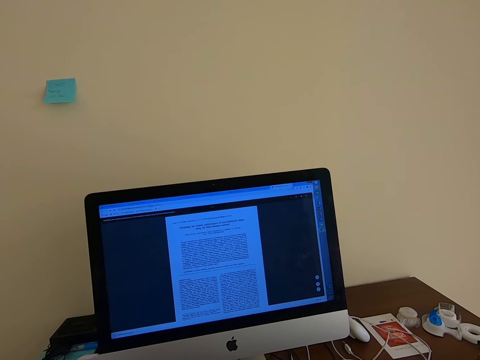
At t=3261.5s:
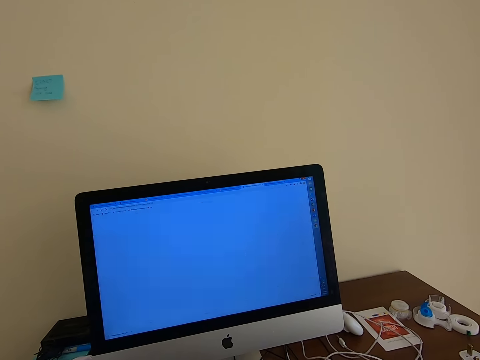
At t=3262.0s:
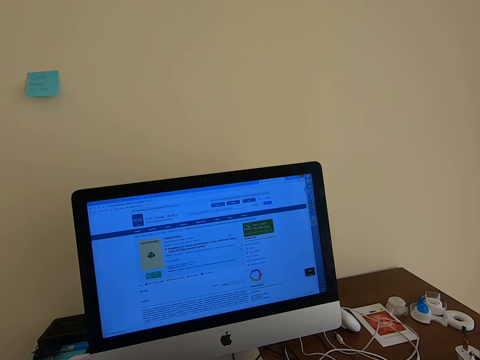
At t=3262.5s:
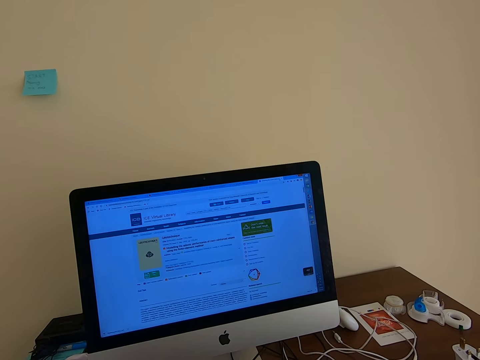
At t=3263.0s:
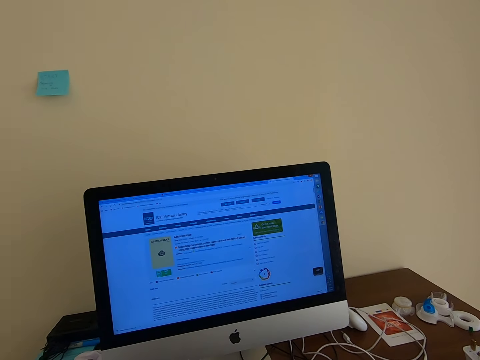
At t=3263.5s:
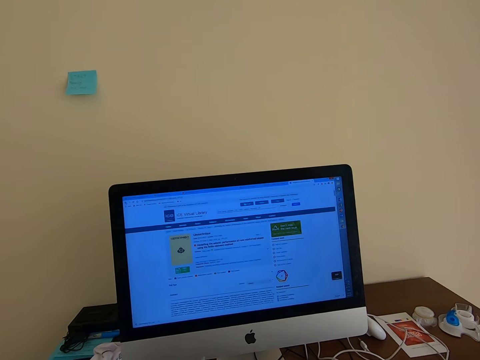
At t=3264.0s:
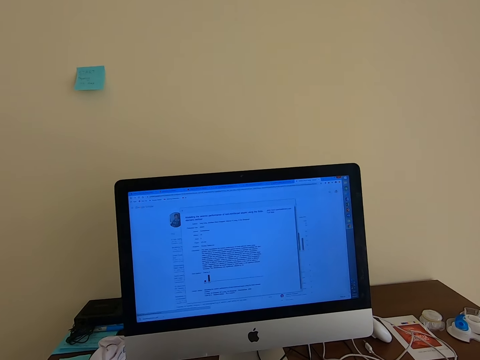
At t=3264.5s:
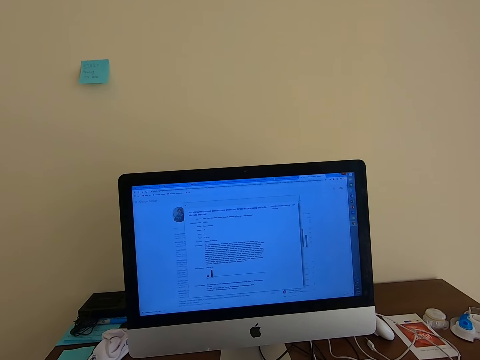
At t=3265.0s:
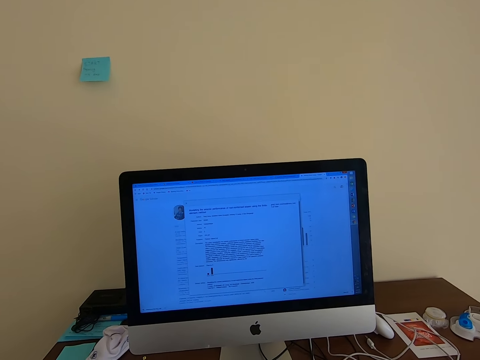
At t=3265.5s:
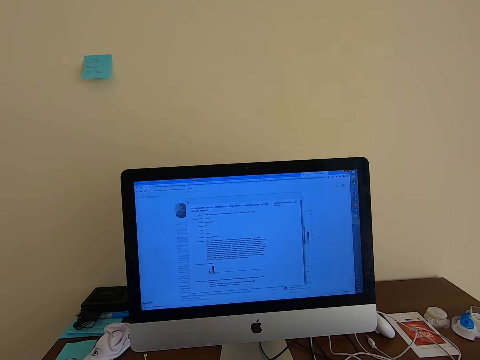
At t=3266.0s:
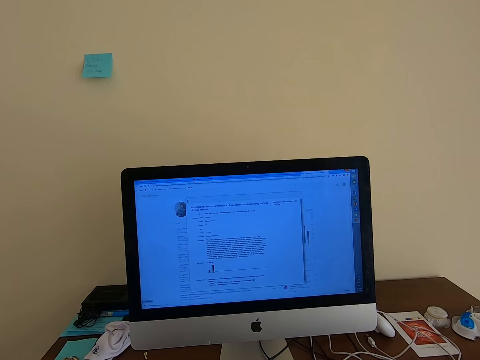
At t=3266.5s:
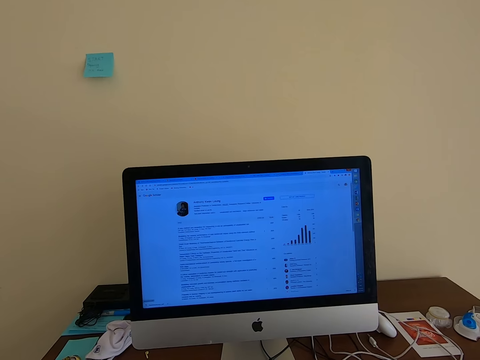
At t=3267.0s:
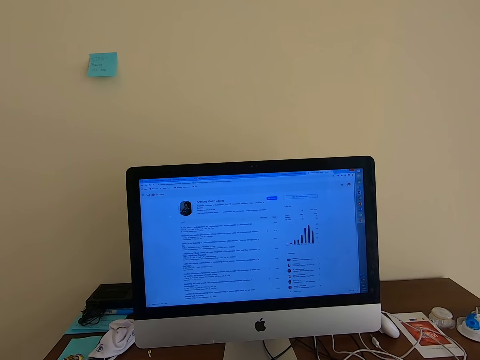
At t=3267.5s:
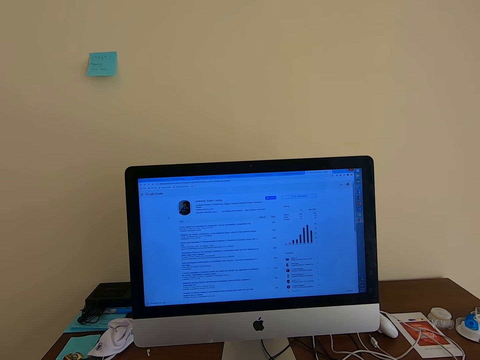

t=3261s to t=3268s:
The camera wearer uses the computer.

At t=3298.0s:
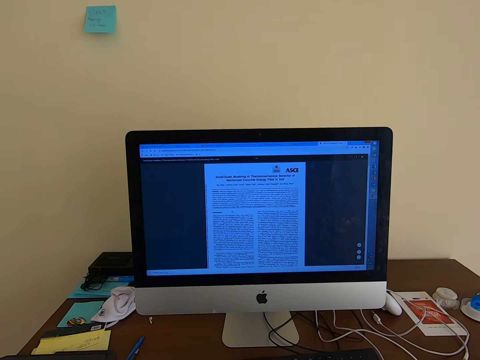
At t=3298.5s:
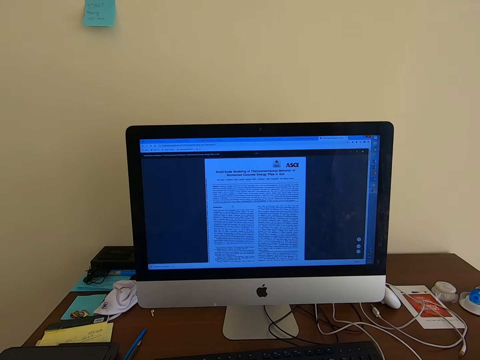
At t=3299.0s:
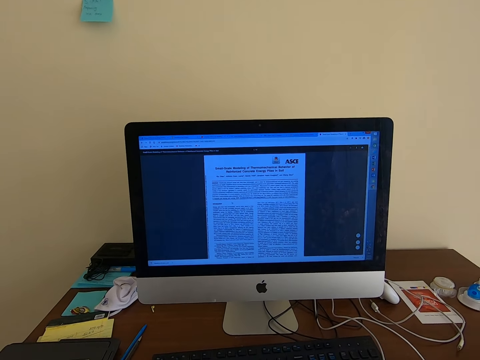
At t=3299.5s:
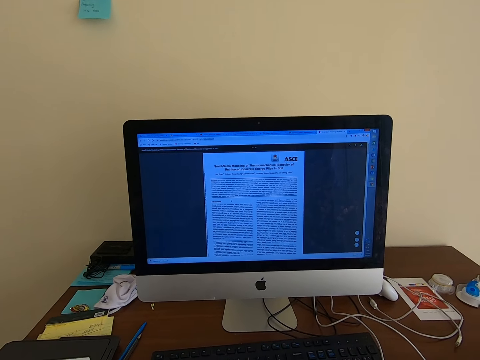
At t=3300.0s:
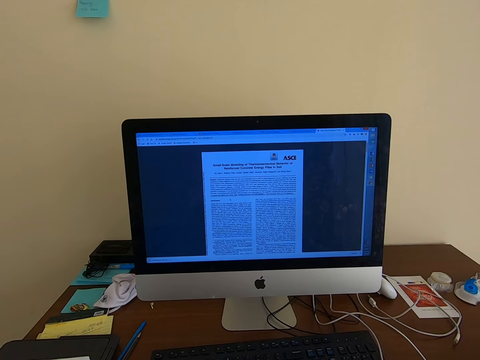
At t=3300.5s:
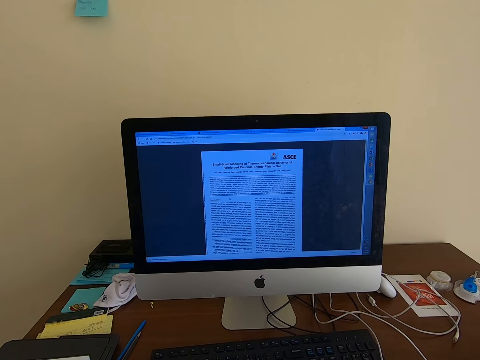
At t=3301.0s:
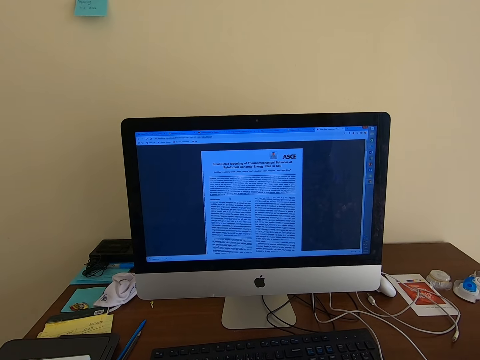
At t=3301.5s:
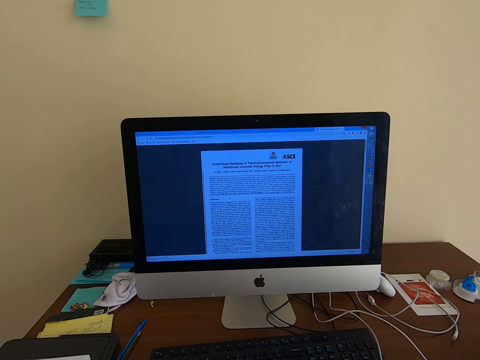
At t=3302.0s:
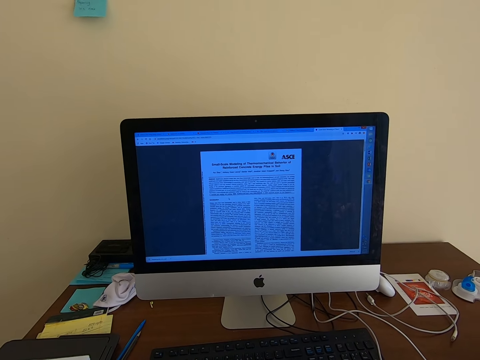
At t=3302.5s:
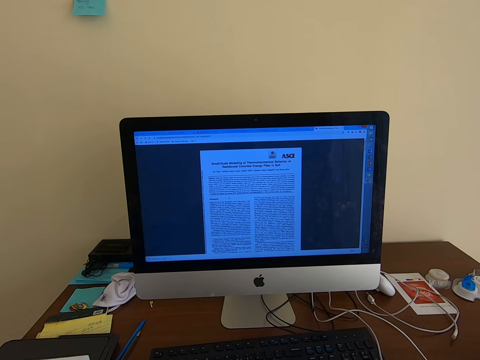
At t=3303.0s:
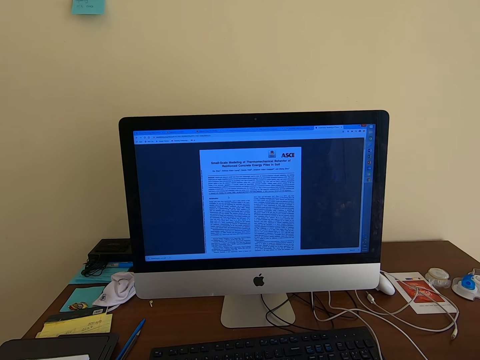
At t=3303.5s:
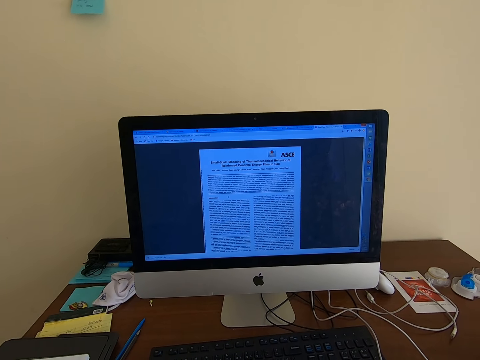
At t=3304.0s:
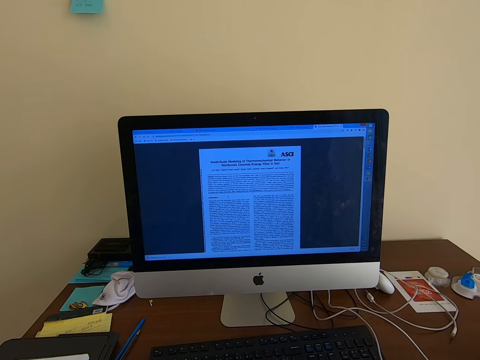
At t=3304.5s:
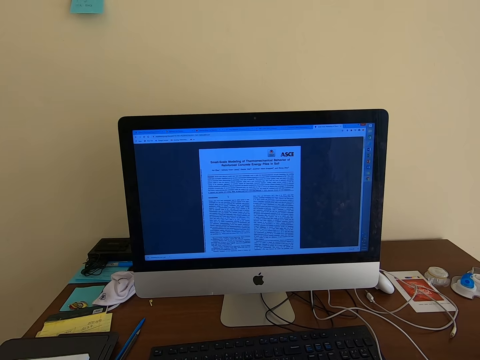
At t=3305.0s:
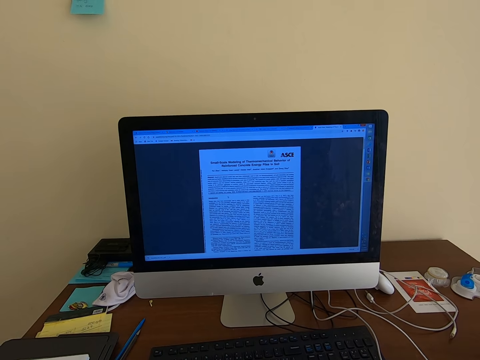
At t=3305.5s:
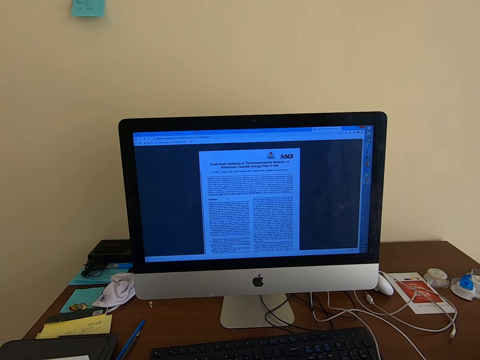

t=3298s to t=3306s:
The camera wearer looks at the screen.

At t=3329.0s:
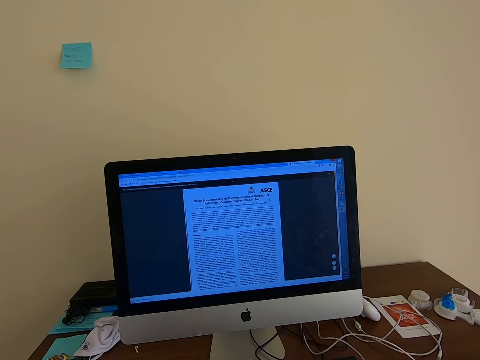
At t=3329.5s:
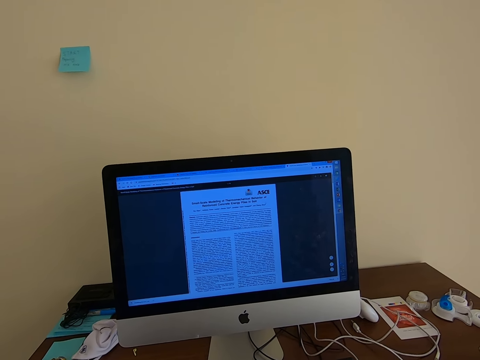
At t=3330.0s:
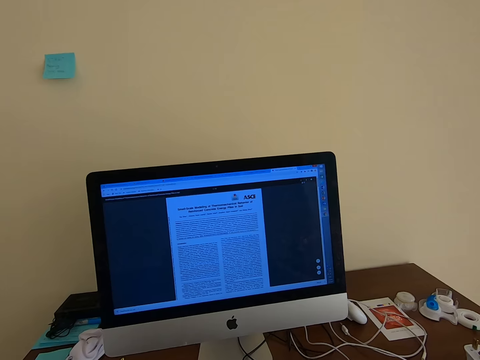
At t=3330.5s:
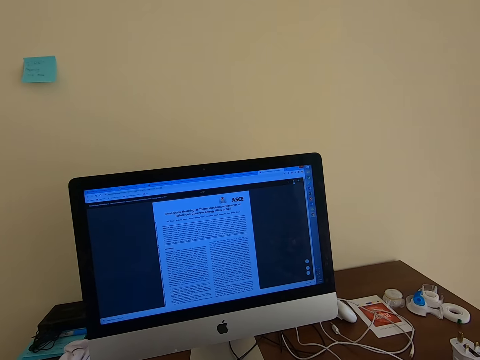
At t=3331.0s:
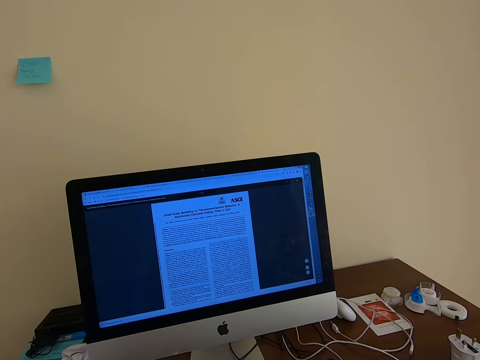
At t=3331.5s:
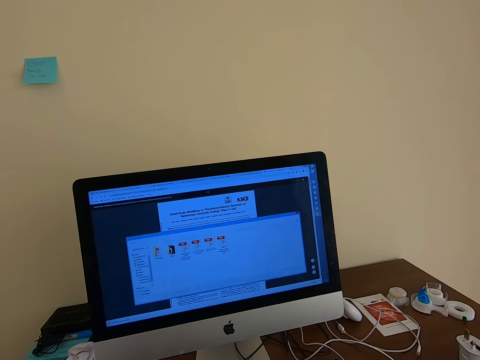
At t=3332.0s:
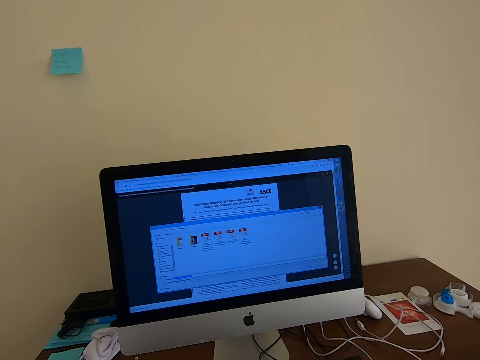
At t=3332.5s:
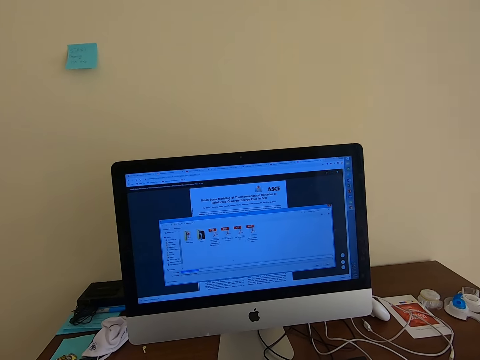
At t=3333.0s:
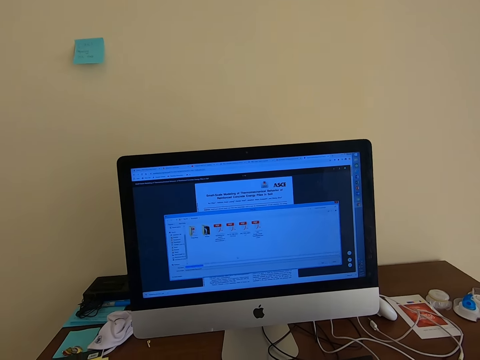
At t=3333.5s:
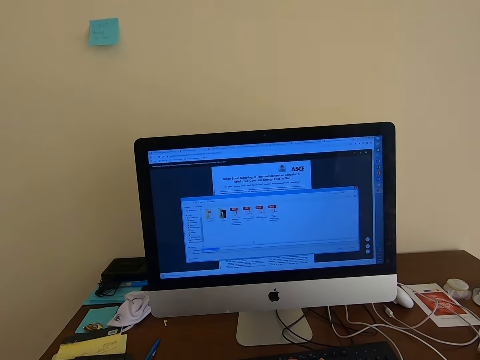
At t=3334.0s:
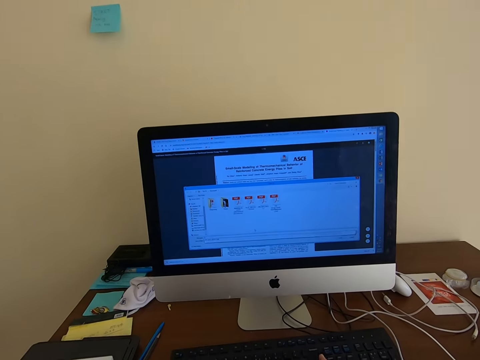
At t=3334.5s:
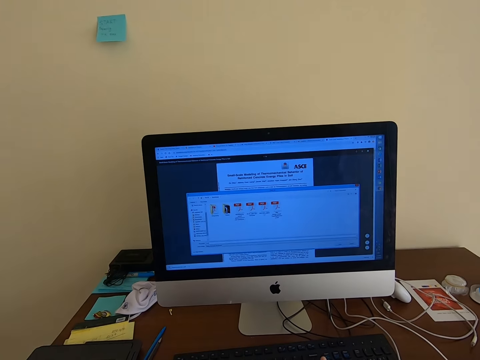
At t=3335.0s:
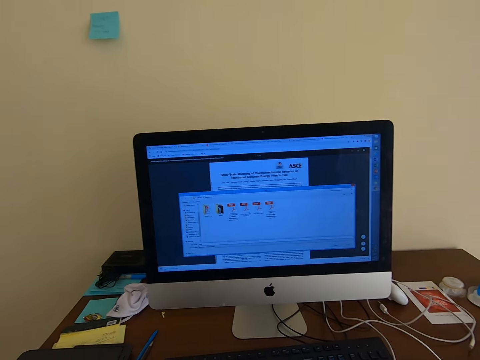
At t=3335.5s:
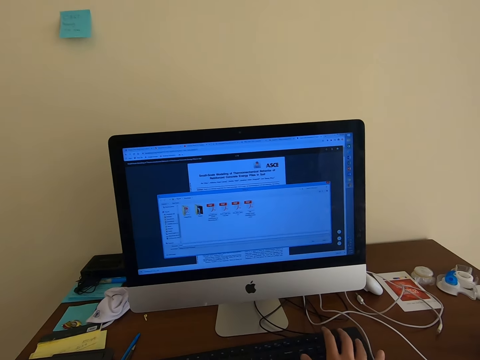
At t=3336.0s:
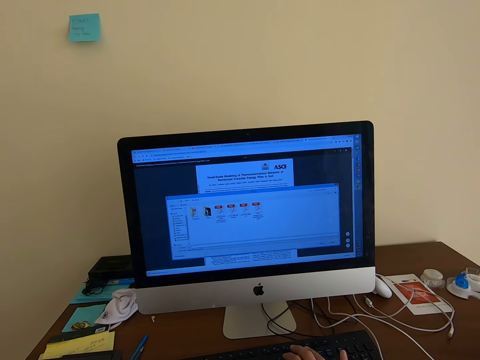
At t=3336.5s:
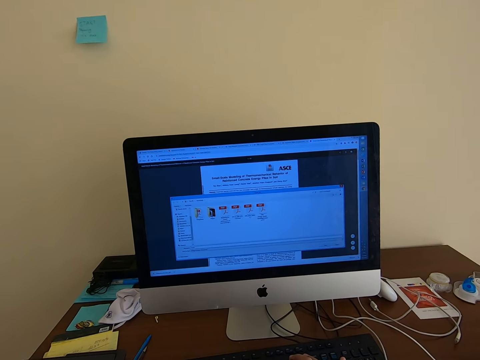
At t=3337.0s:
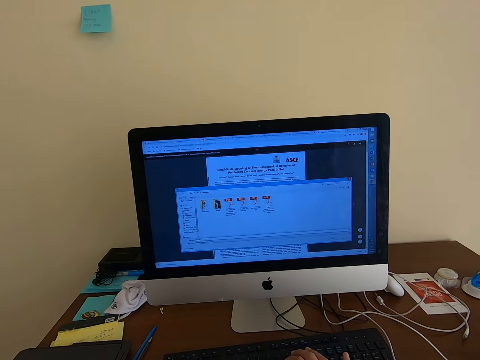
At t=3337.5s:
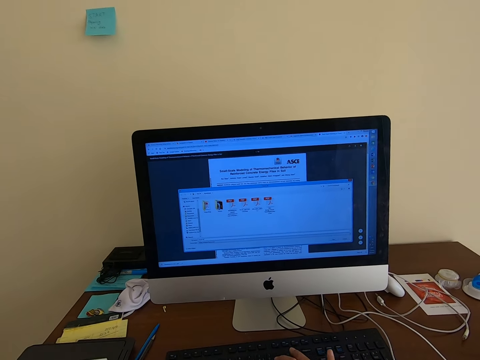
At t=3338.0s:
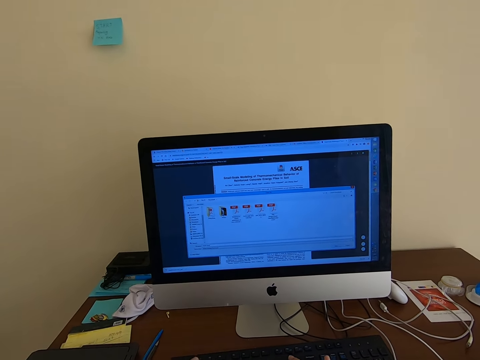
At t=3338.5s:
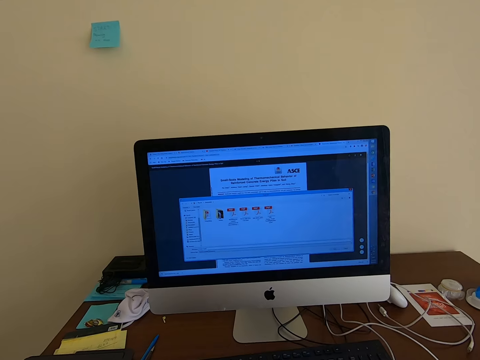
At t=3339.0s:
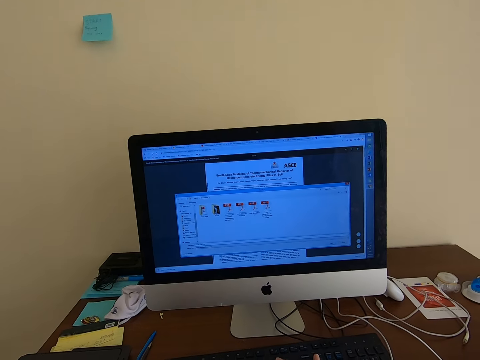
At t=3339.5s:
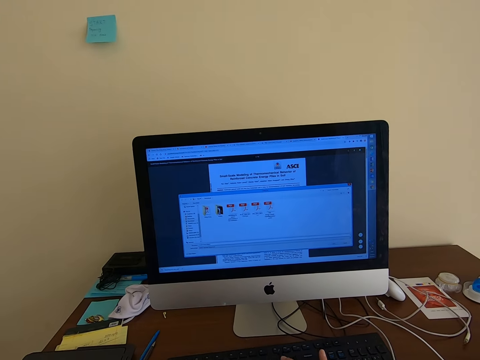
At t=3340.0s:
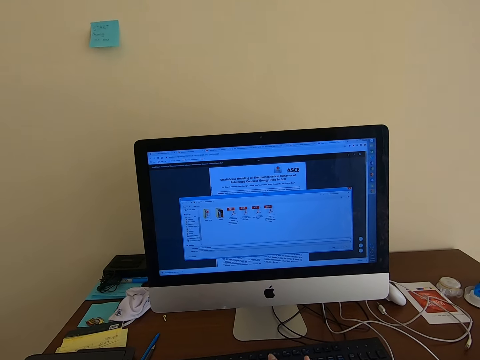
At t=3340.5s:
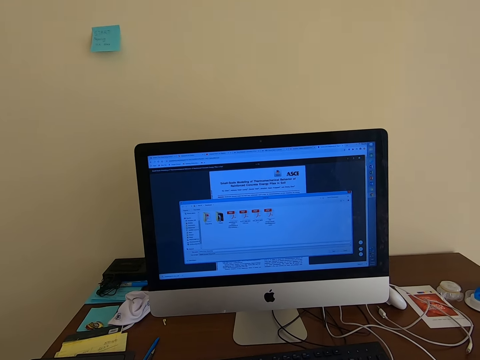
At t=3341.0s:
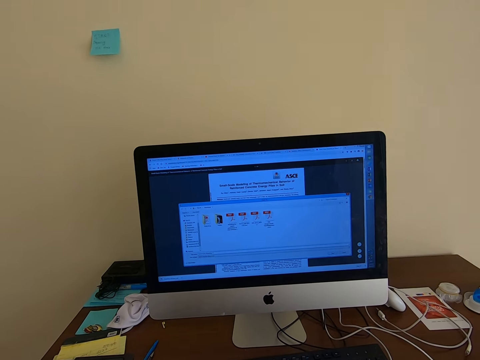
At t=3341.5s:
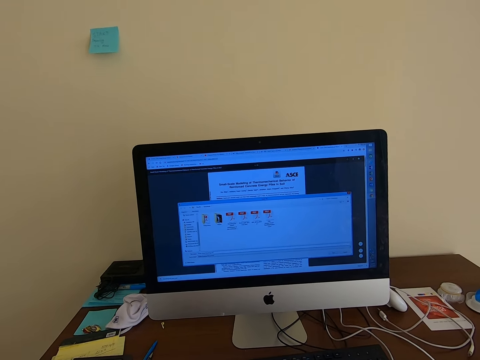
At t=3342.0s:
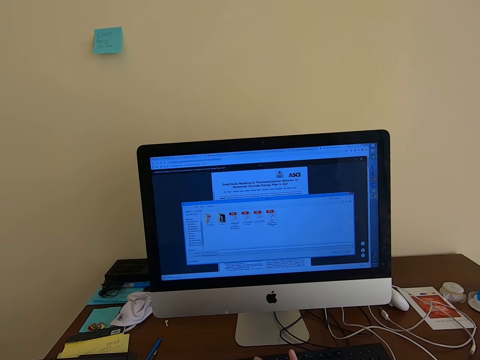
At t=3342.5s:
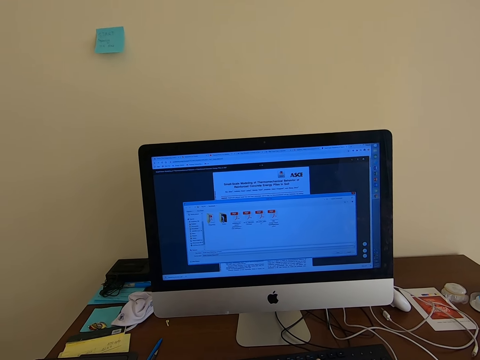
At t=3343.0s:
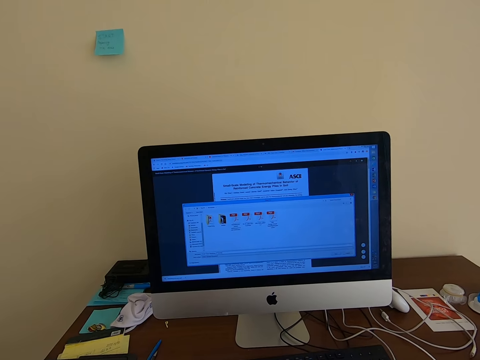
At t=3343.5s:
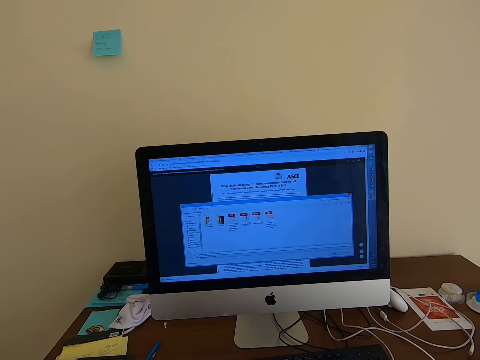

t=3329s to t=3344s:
The camera wearer uses the computer. They type on the keyboard.
